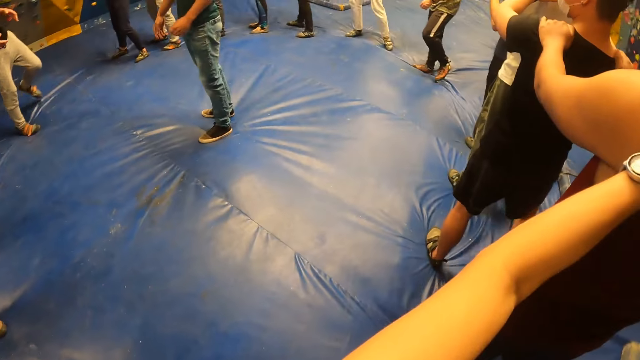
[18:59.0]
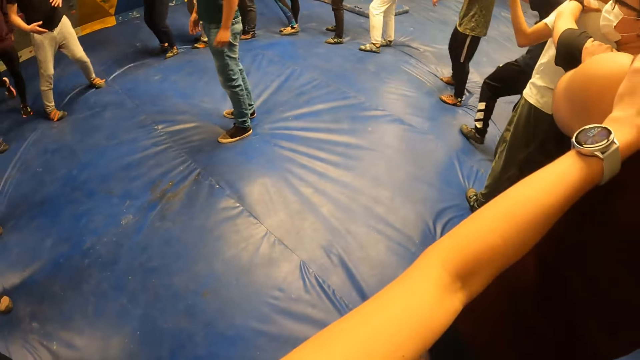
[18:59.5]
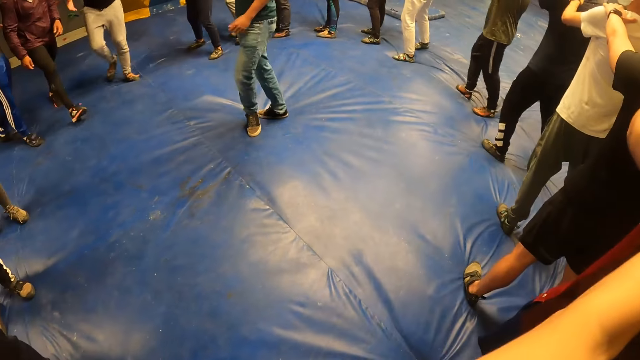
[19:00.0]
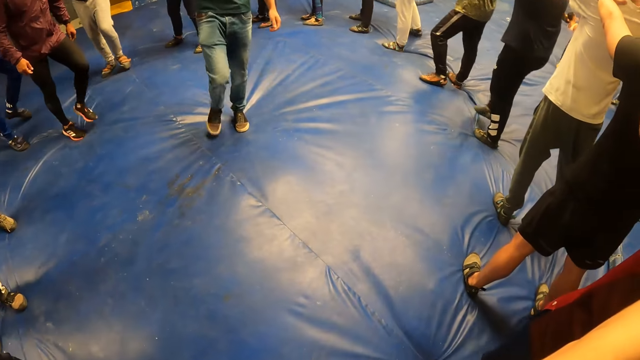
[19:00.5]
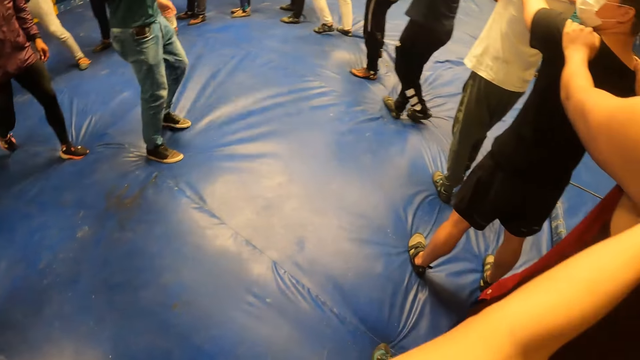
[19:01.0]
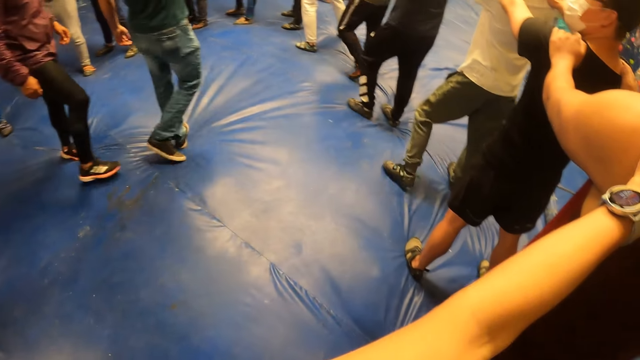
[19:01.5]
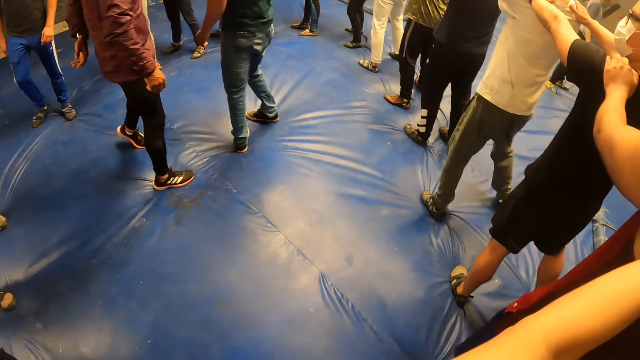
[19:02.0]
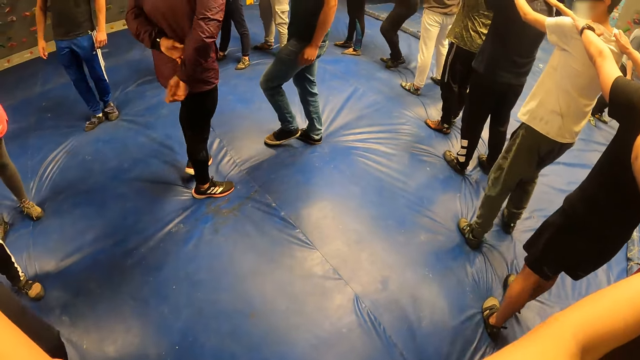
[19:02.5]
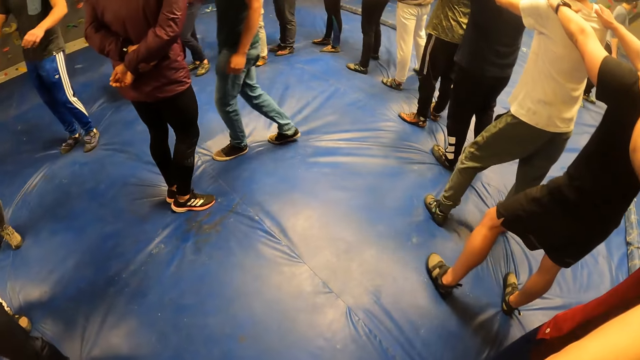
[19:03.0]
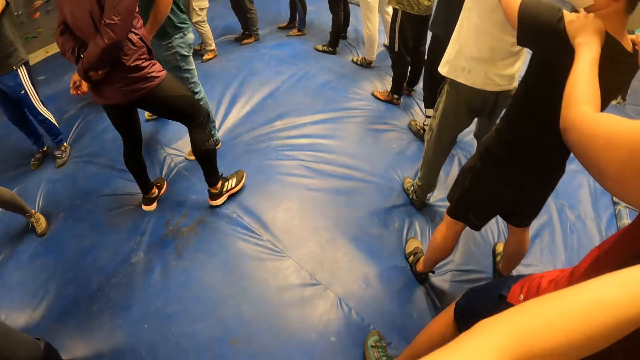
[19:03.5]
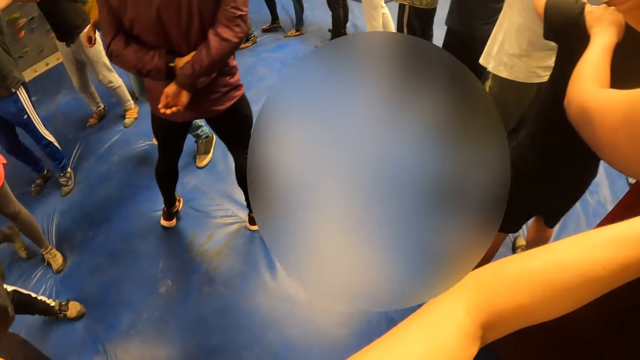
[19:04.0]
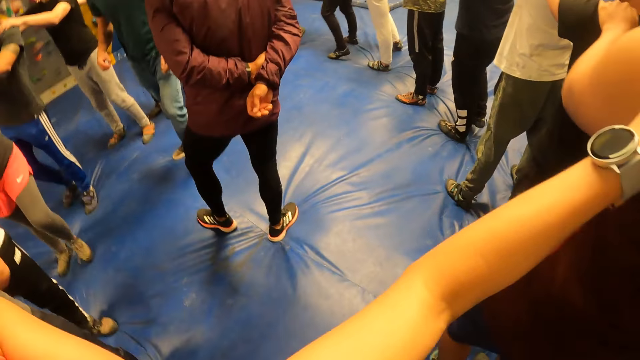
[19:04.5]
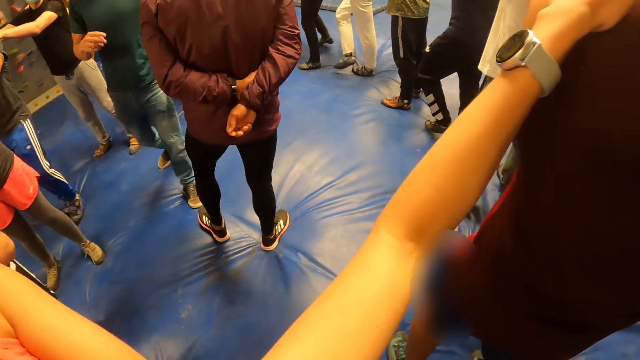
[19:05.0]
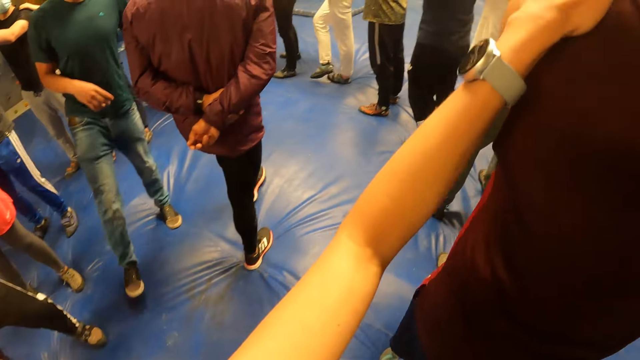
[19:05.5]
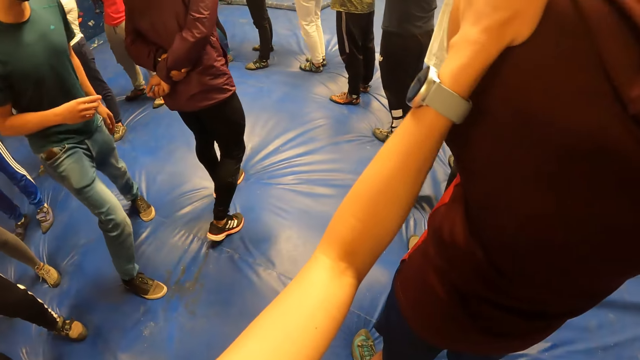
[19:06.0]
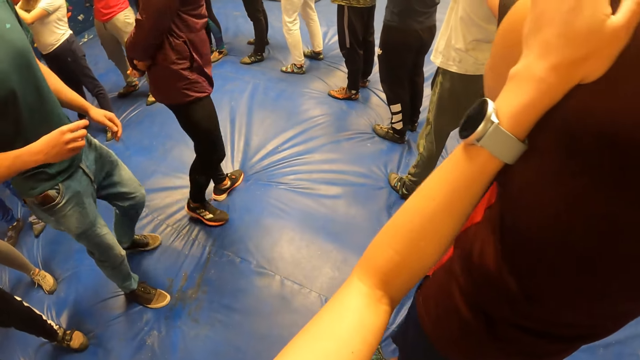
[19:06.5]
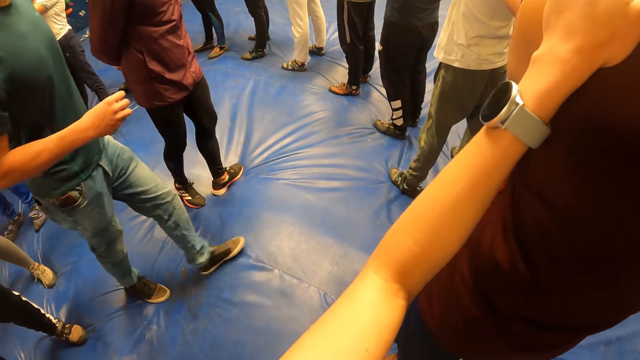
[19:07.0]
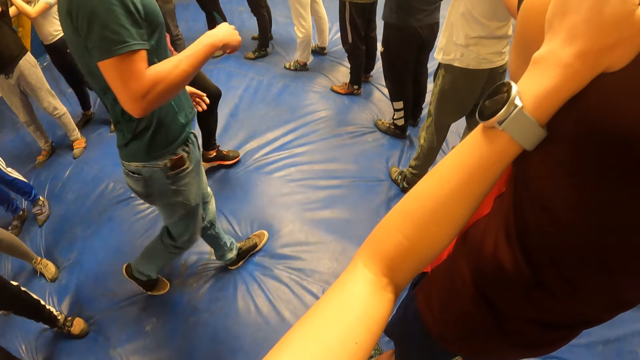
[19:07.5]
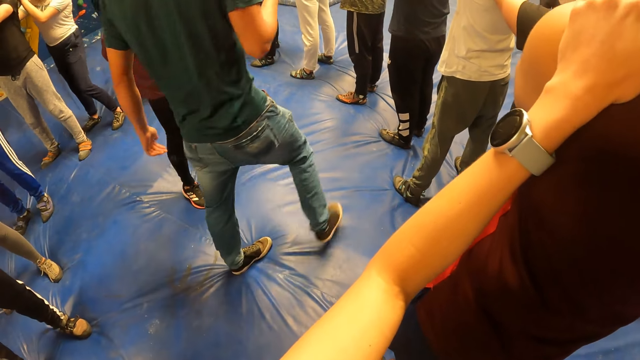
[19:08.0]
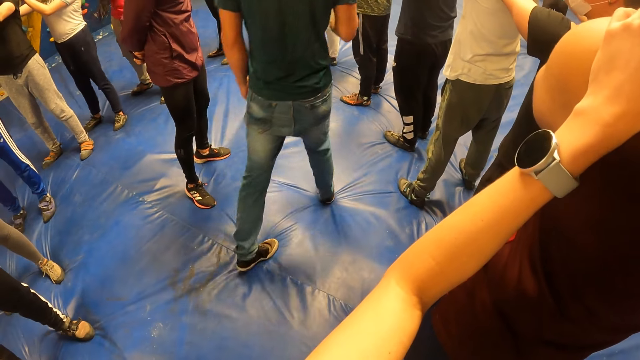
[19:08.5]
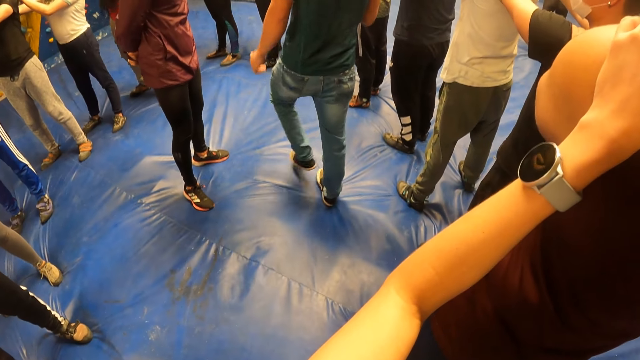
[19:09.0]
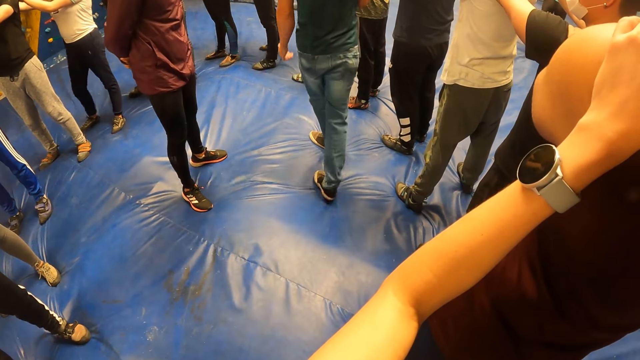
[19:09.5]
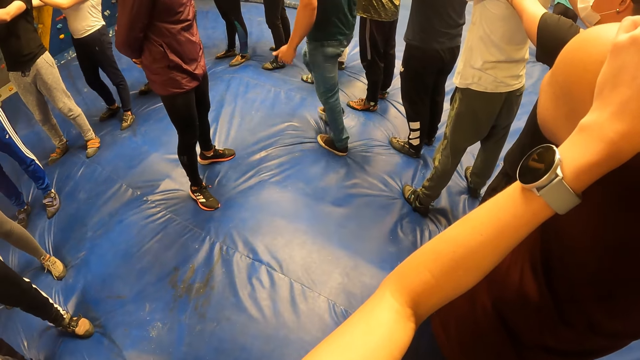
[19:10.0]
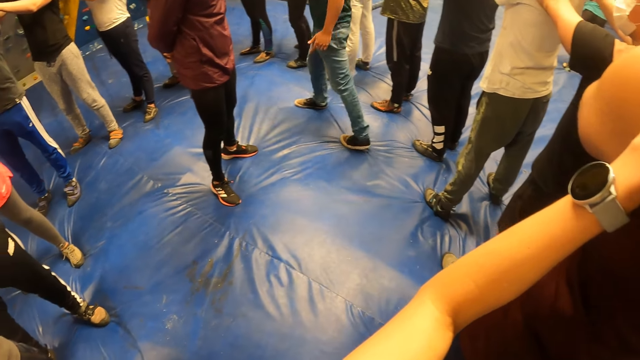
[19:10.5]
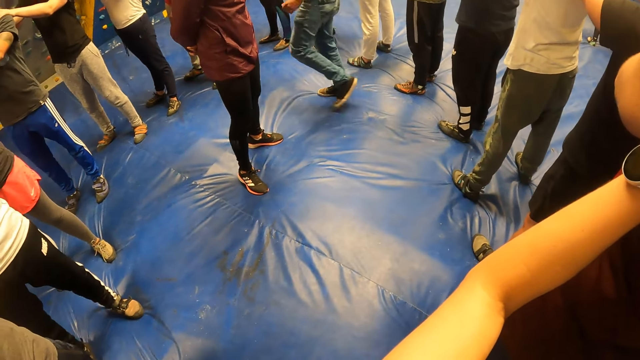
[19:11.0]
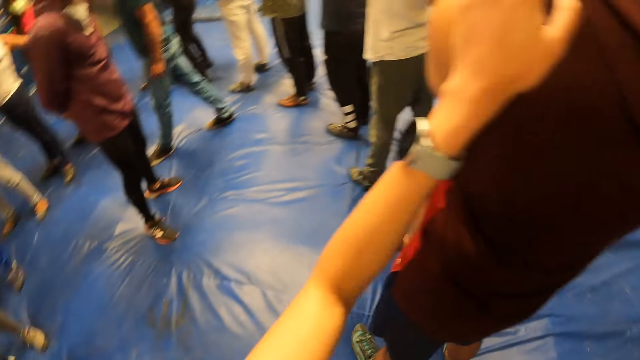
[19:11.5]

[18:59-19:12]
A man interacts with the camera wearer and the group of people. The man moves around.

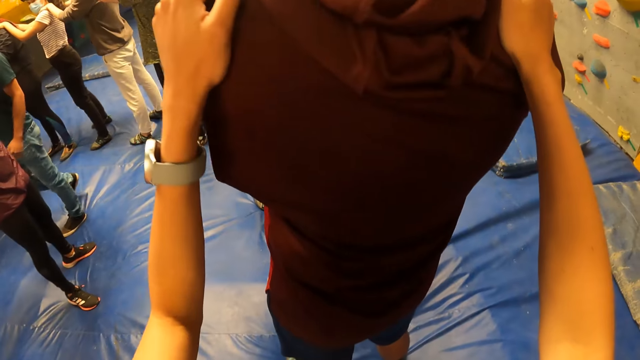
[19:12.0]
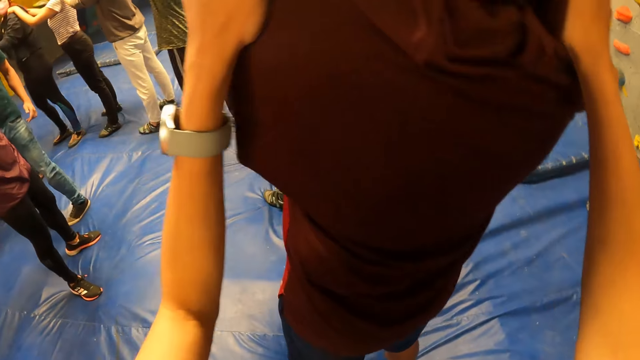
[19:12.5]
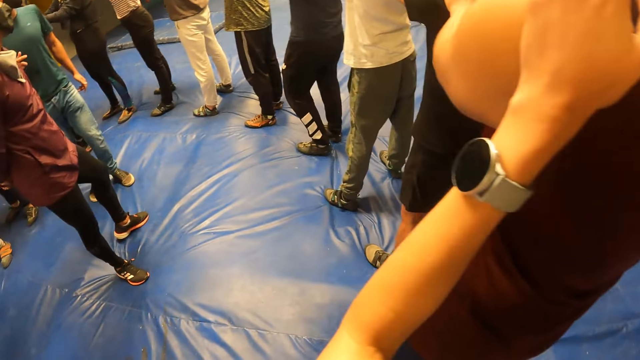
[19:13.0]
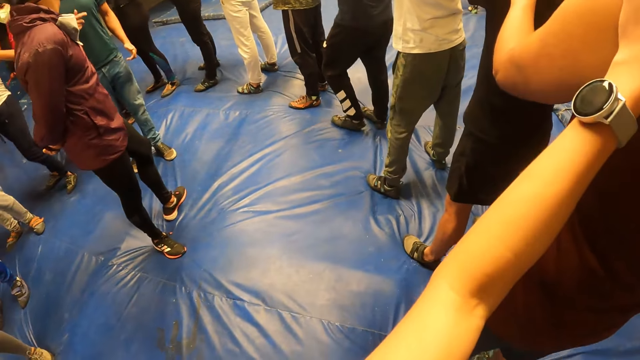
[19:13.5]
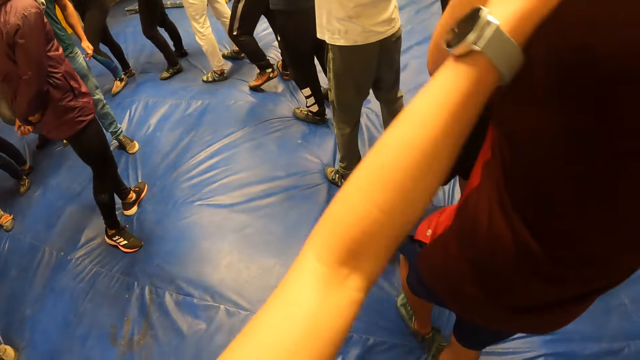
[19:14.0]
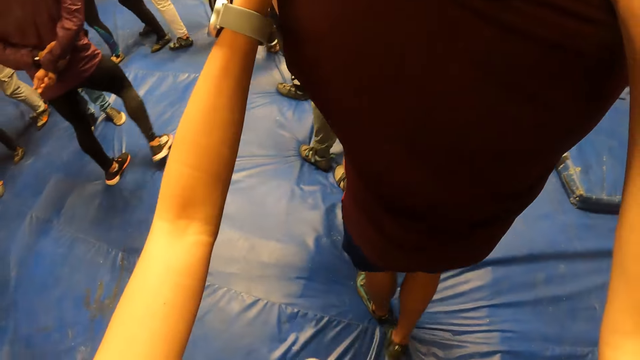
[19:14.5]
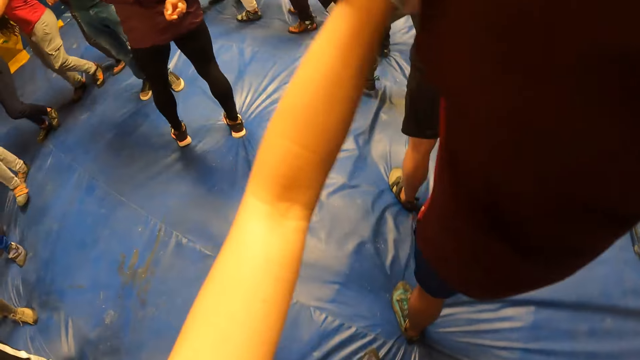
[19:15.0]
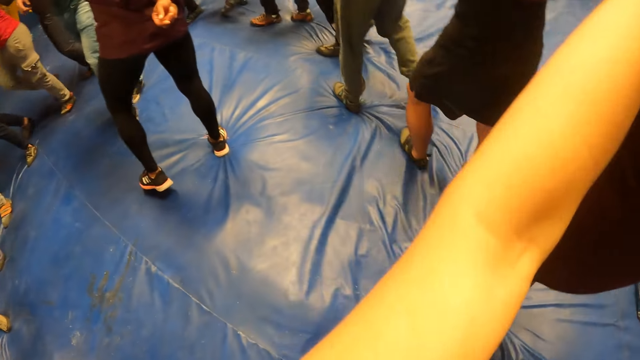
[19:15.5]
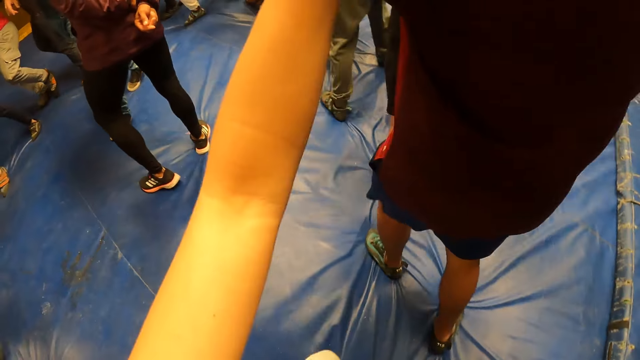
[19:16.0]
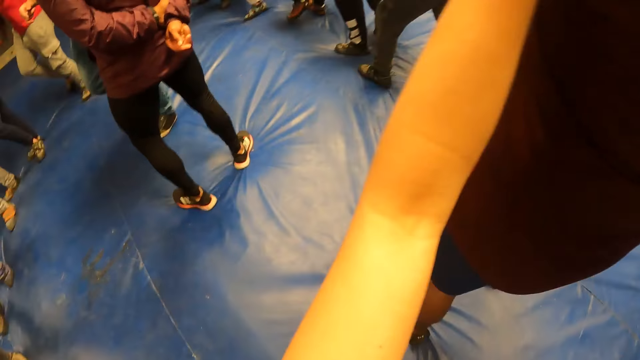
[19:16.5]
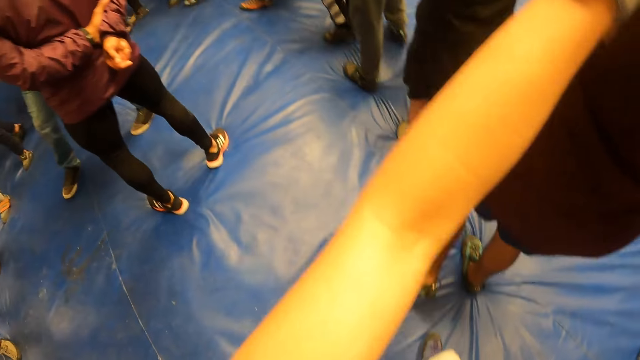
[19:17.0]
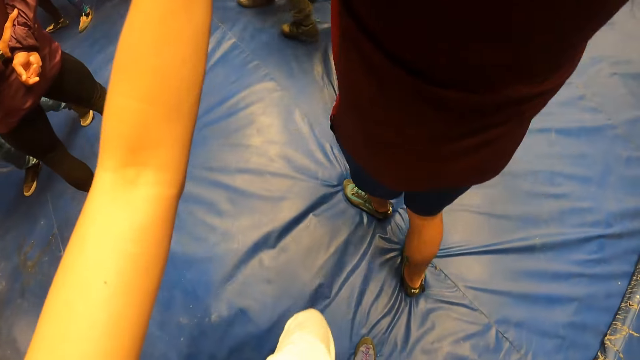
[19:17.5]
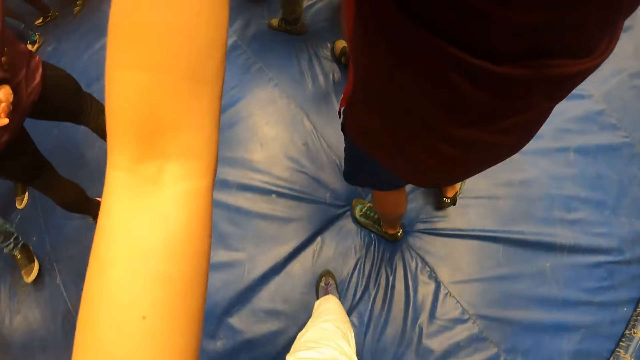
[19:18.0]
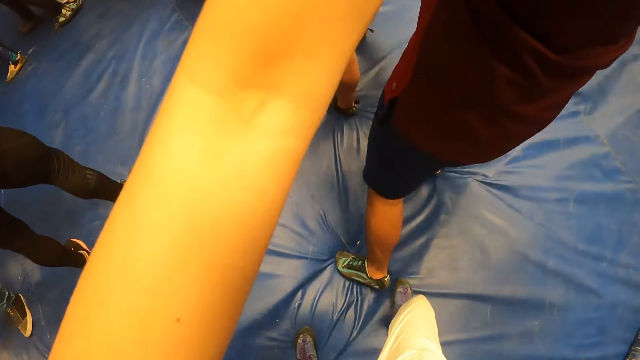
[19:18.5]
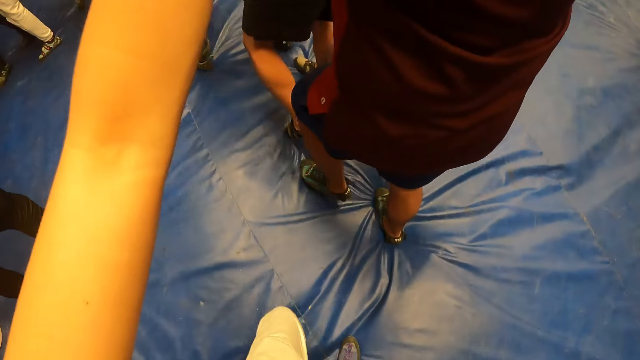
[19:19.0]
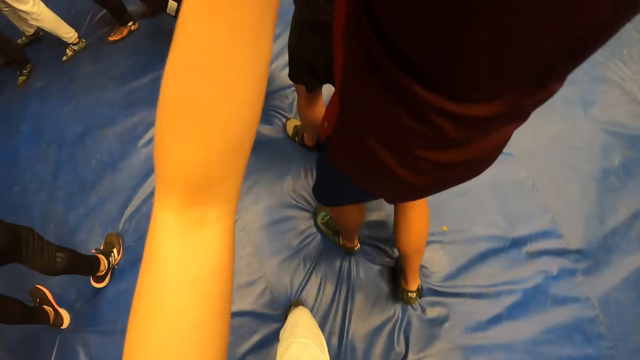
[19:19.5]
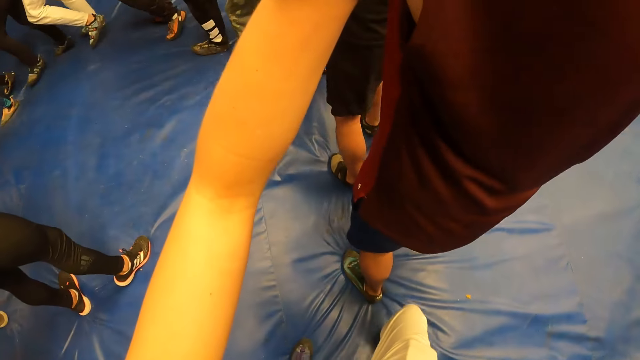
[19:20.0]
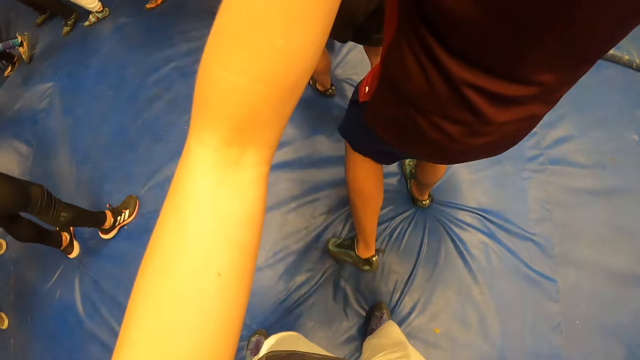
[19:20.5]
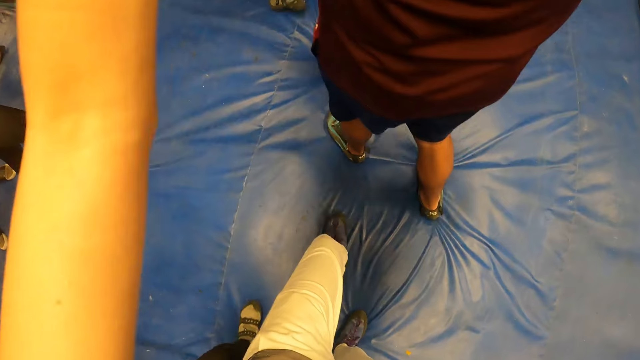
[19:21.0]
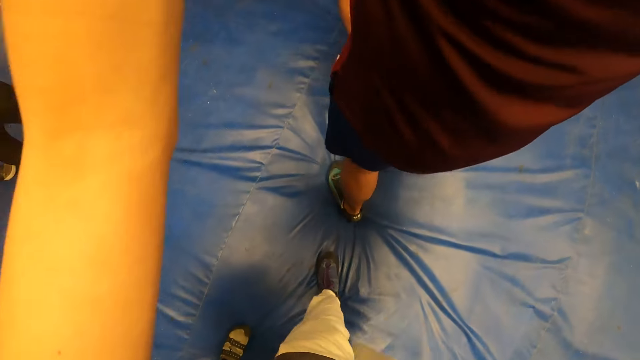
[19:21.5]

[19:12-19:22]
The camera wearer walks with the group of people on the crash pad. They look down.
